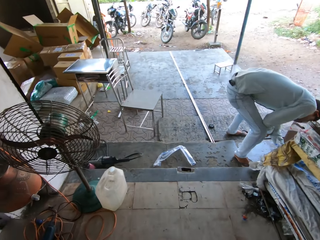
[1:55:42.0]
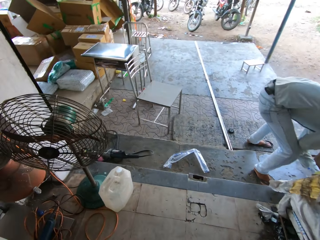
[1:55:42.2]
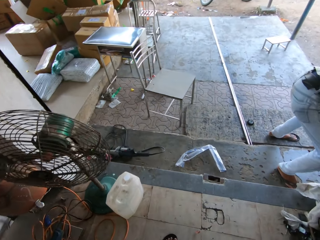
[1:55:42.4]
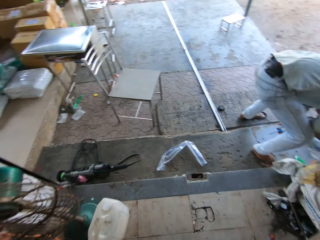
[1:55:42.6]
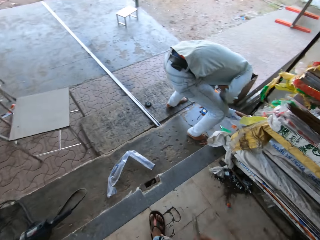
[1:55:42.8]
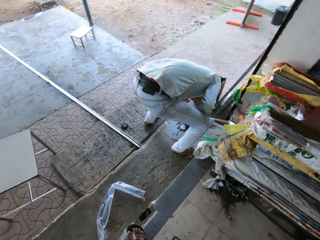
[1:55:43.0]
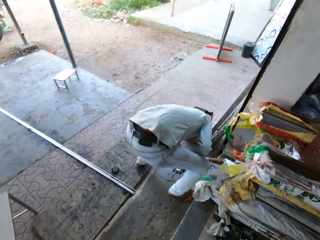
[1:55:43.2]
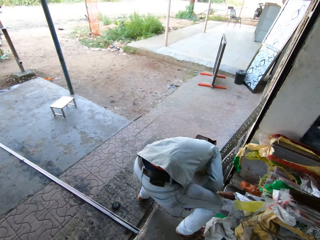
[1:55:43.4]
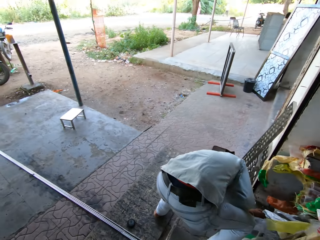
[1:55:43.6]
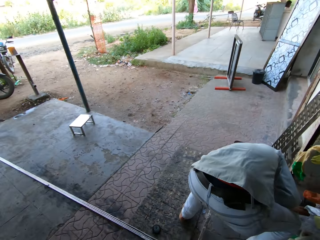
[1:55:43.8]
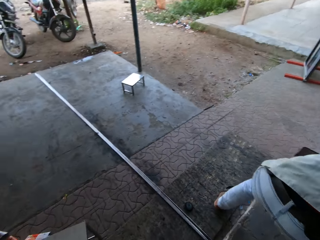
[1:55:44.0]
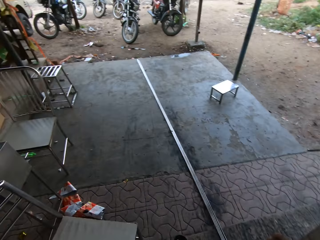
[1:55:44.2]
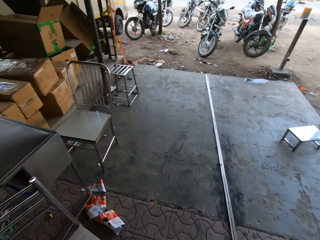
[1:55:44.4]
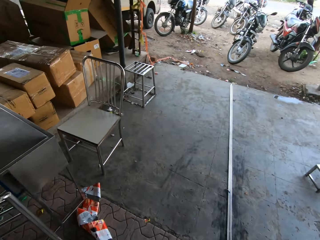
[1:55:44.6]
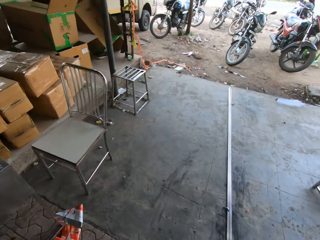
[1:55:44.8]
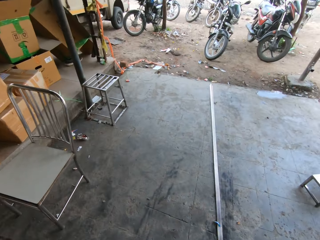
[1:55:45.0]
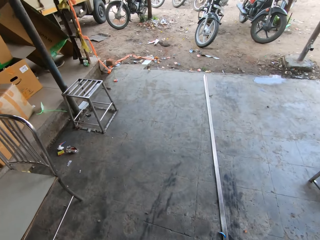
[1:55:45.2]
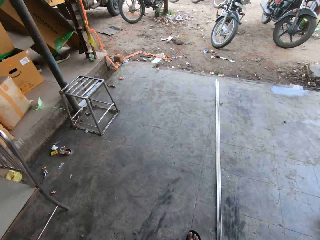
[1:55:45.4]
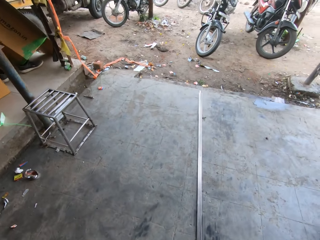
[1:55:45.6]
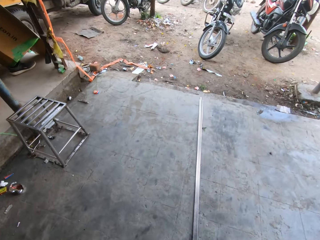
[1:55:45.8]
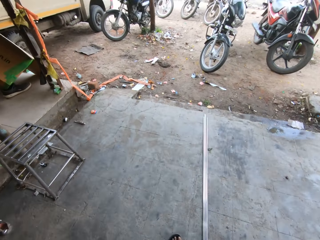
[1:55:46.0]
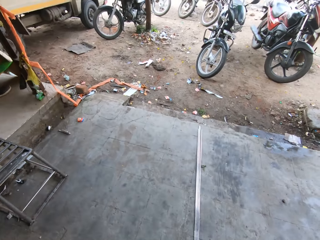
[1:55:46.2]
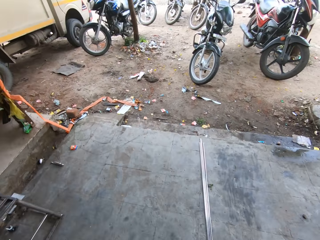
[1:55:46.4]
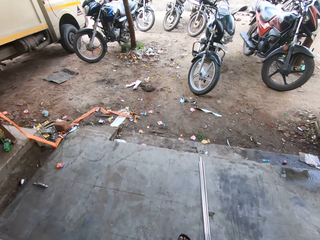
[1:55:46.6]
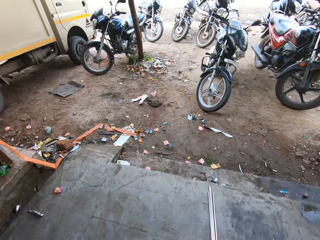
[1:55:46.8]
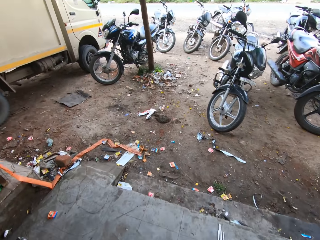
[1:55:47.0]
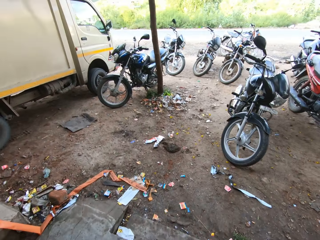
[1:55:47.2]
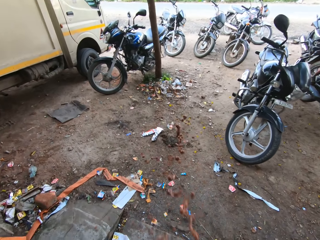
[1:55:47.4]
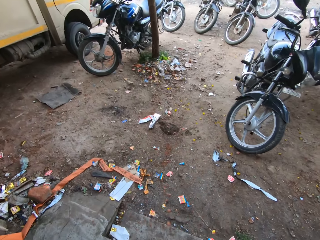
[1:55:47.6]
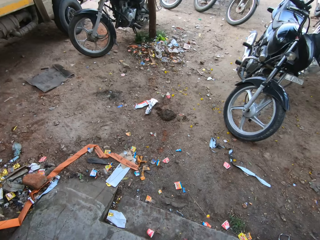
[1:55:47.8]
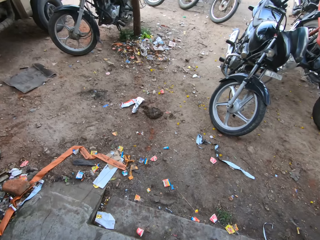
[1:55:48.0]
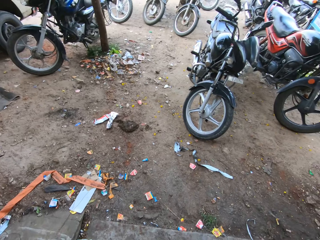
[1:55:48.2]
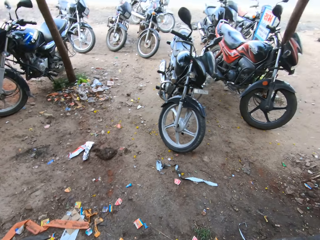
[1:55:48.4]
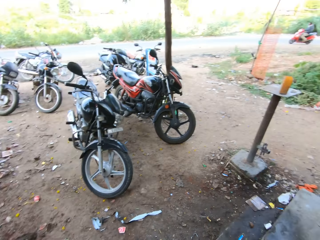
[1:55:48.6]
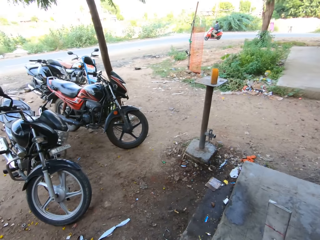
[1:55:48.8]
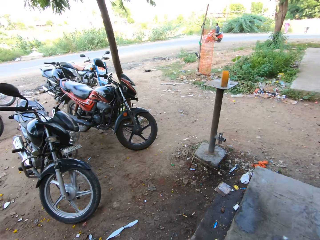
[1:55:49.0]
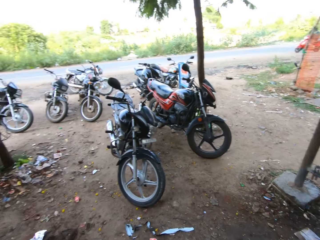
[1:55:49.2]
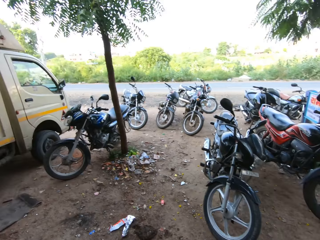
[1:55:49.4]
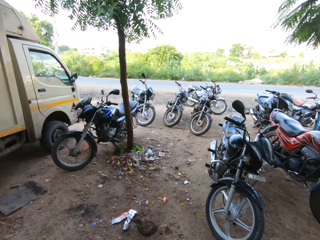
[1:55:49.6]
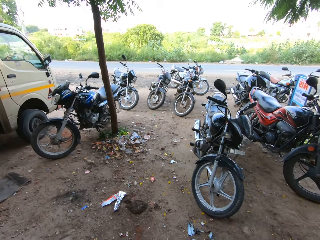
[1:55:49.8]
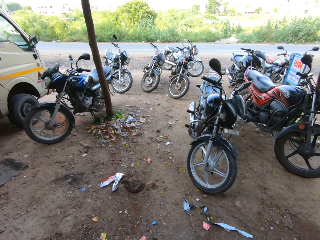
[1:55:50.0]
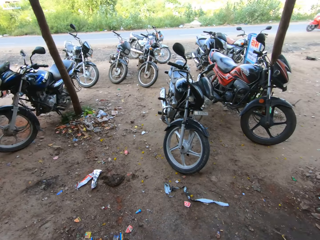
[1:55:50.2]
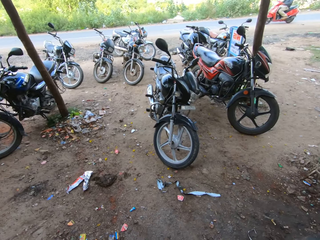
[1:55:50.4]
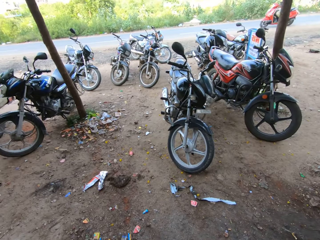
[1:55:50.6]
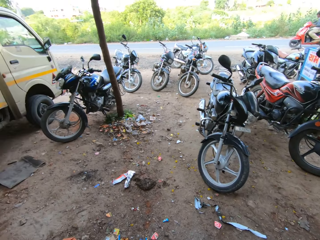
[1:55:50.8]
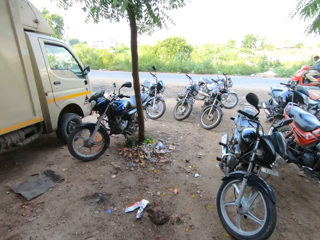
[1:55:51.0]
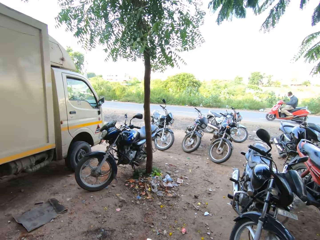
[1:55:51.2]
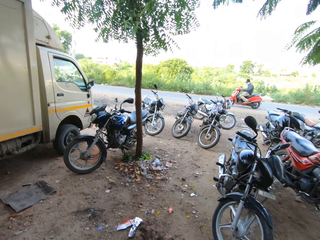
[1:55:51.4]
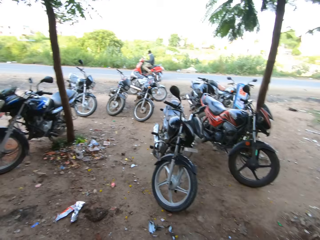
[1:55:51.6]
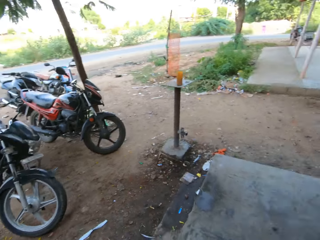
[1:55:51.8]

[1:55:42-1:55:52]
The camera wearer walks around. They spit on the ground. They look around.

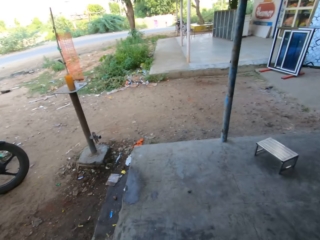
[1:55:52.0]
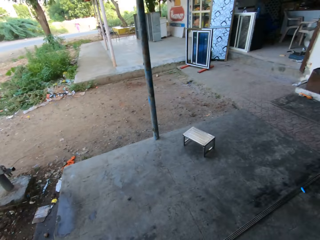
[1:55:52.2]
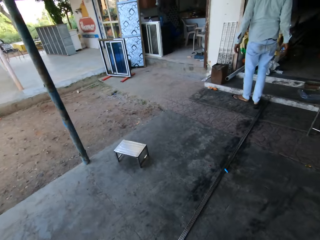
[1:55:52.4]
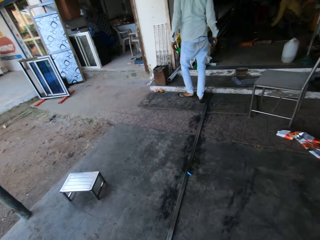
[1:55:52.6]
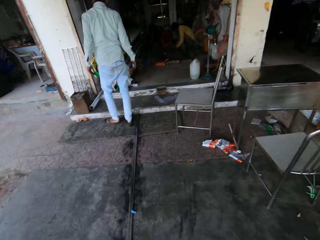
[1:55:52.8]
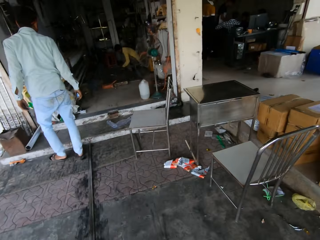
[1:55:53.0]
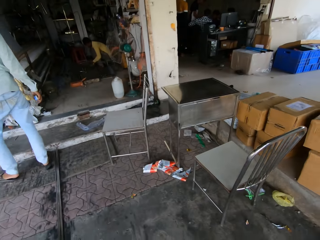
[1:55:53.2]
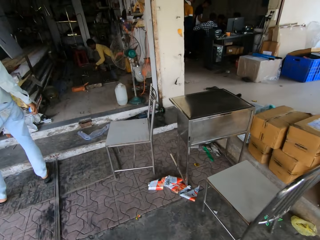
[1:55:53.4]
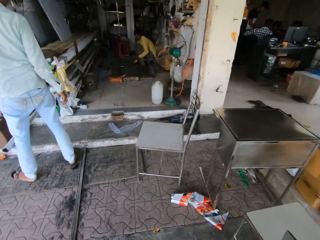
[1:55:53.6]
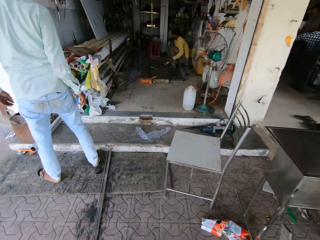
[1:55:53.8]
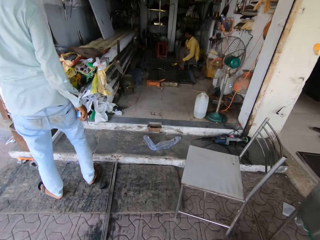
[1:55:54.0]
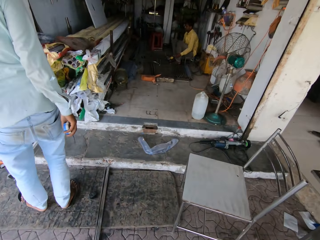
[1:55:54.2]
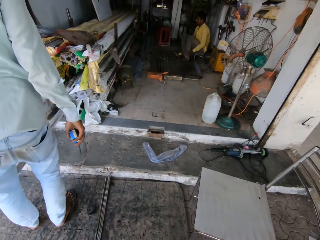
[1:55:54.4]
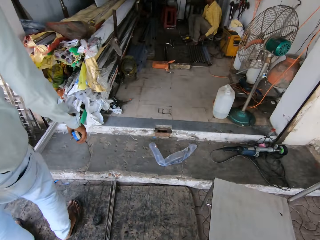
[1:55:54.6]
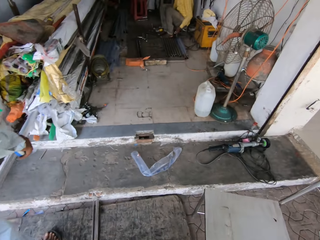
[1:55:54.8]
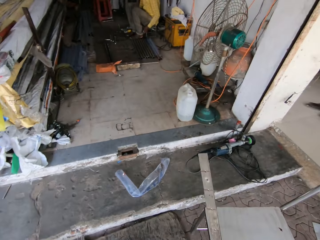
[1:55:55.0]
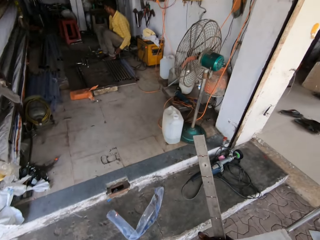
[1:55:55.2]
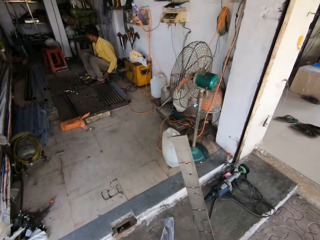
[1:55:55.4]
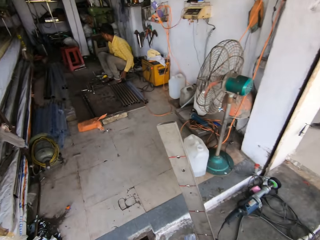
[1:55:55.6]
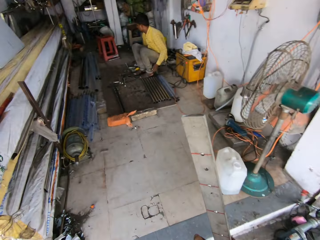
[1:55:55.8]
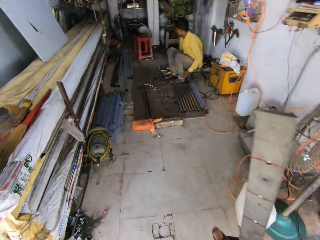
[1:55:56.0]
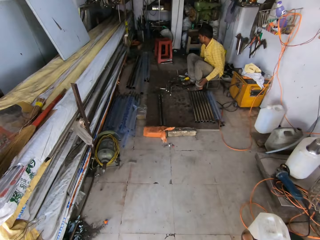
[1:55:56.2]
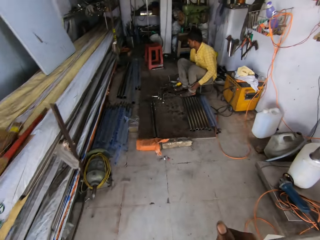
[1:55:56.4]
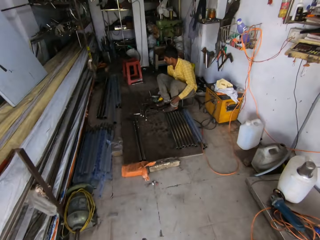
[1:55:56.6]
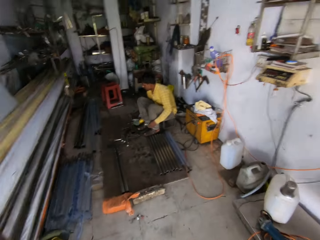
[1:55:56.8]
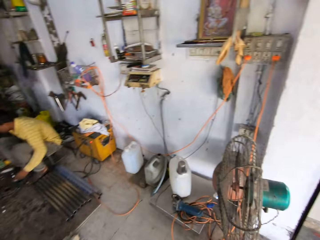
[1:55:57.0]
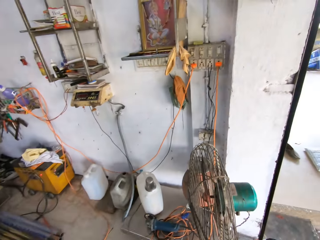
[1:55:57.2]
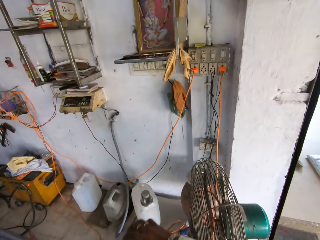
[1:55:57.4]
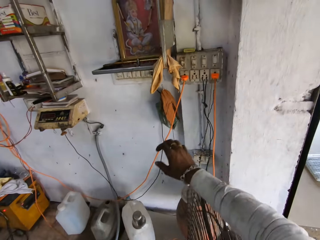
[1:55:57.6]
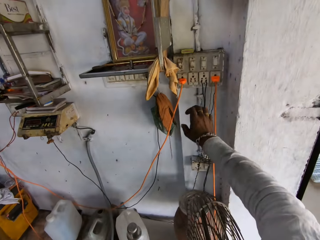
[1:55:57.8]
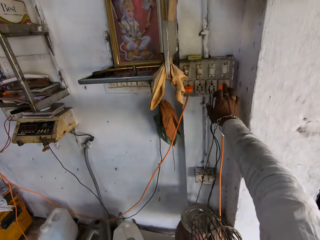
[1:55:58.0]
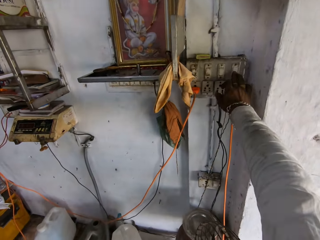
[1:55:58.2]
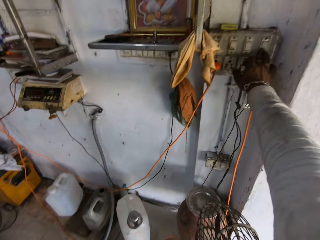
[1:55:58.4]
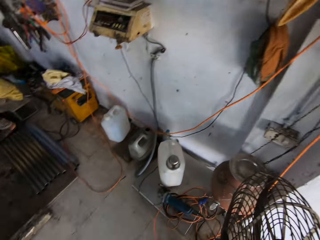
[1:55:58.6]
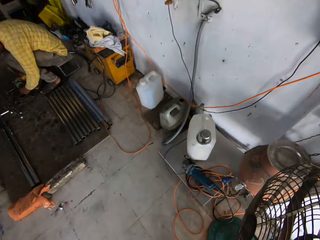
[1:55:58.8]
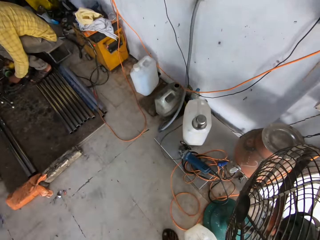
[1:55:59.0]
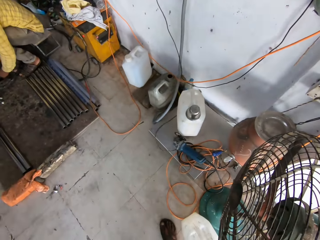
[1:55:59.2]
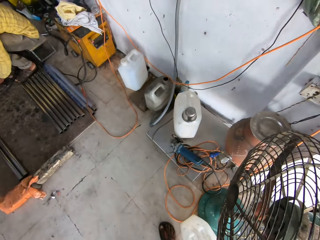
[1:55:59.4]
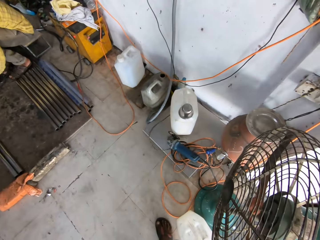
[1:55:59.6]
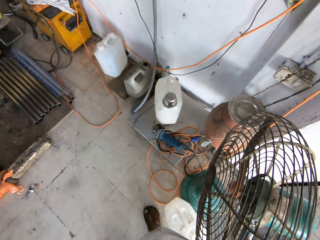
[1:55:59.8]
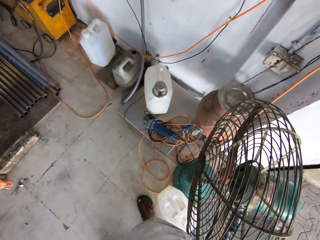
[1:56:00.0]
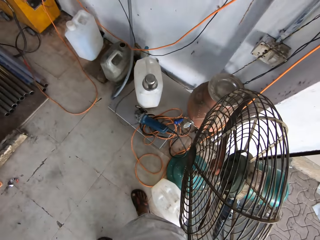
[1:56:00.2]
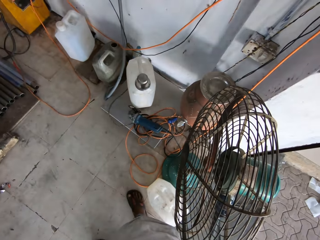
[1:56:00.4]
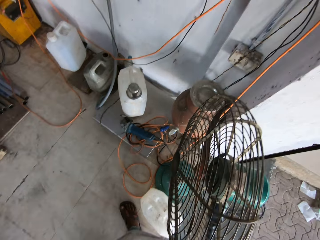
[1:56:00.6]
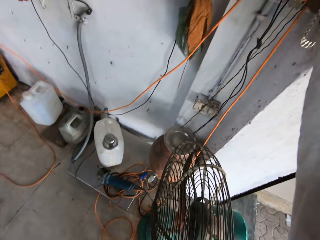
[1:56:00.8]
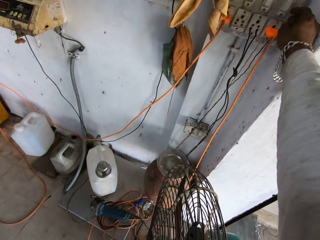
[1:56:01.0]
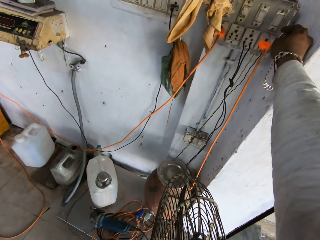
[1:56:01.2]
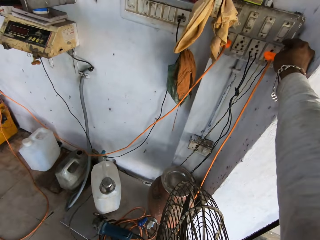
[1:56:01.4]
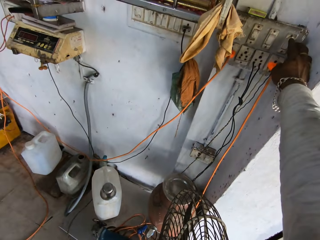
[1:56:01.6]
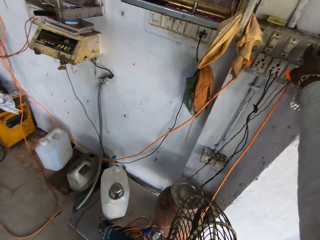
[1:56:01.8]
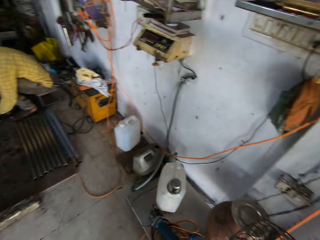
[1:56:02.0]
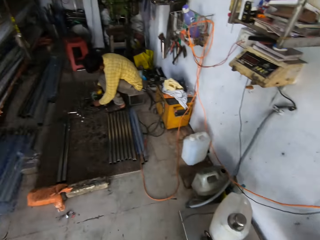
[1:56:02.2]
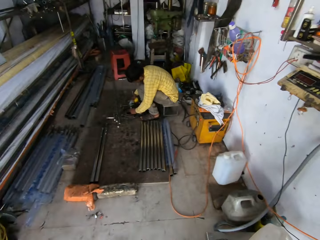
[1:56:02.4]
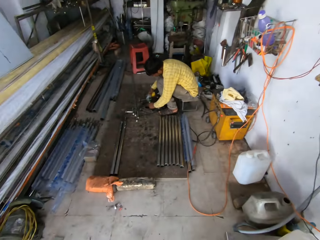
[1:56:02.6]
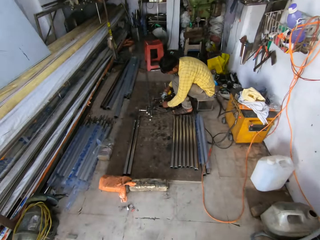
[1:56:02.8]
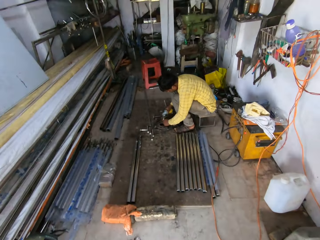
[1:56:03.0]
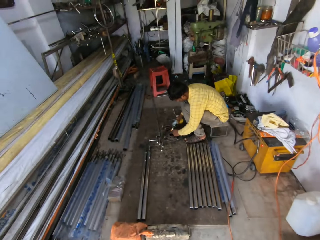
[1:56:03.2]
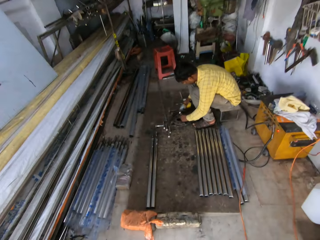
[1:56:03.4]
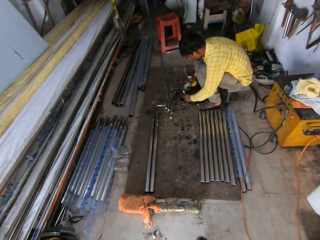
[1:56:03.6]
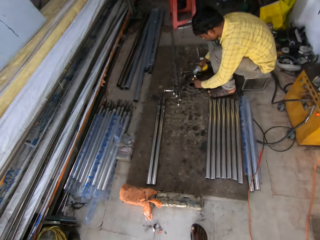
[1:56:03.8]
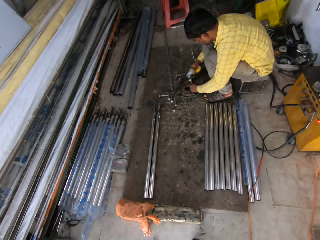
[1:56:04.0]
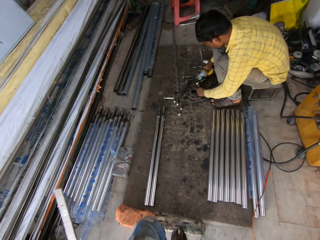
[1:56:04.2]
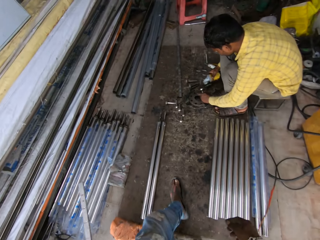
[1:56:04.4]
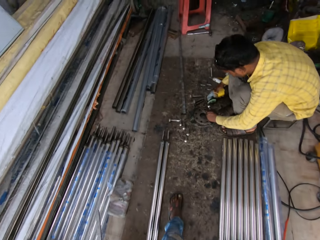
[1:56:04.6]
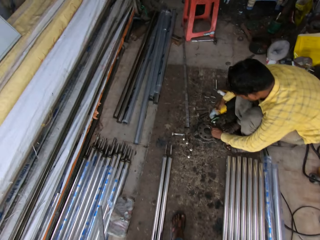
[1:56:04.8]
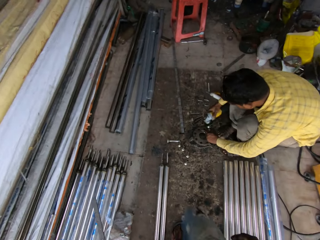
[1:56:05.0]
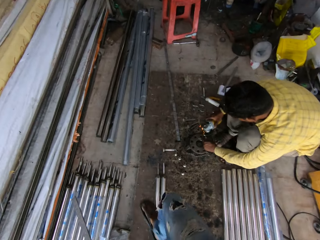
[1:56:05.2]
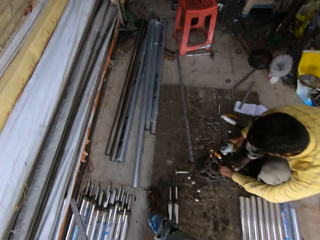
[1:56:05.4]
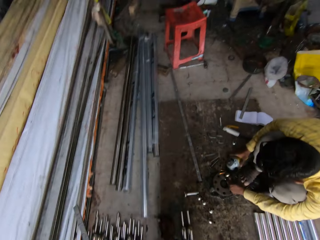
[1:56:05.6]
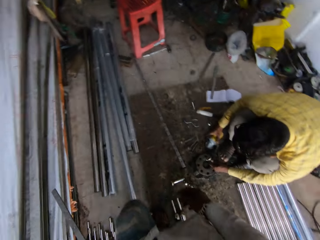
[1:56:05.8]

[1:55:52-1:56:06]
The camera wearer walks into the shop. They walk around. They press the switches on the wall. They walk in the workshop.
